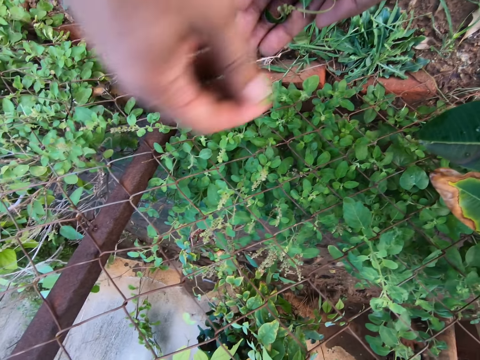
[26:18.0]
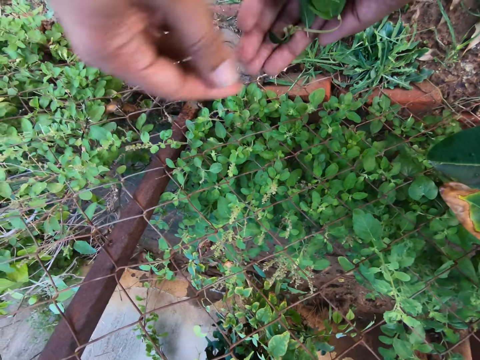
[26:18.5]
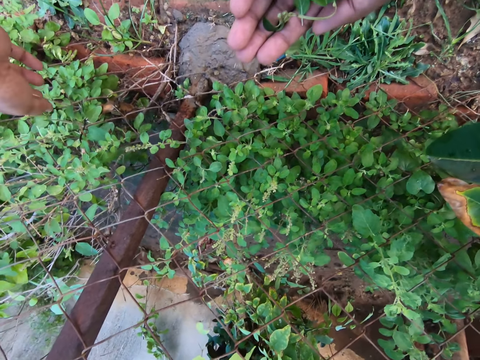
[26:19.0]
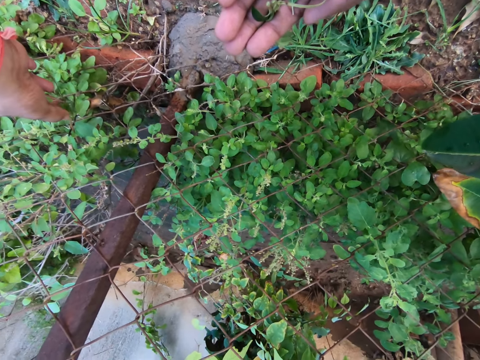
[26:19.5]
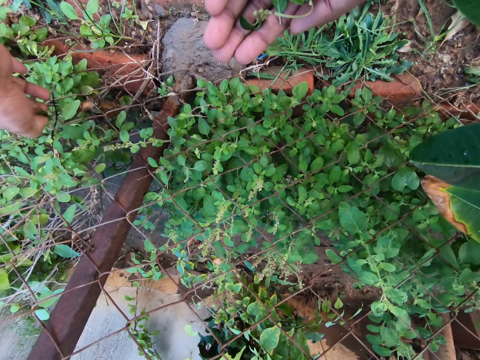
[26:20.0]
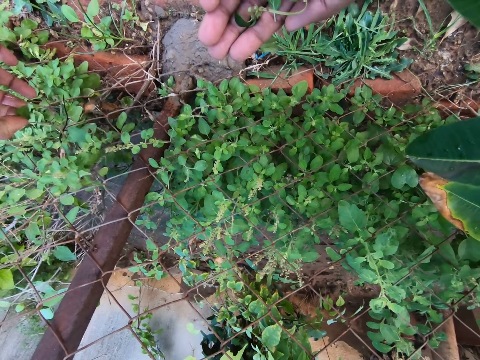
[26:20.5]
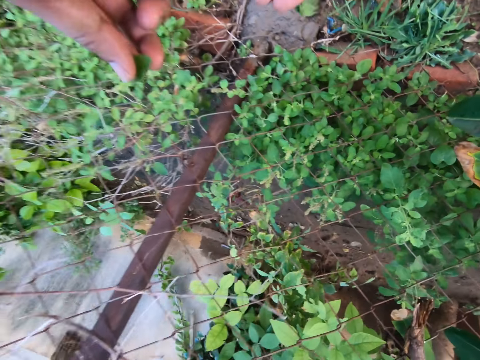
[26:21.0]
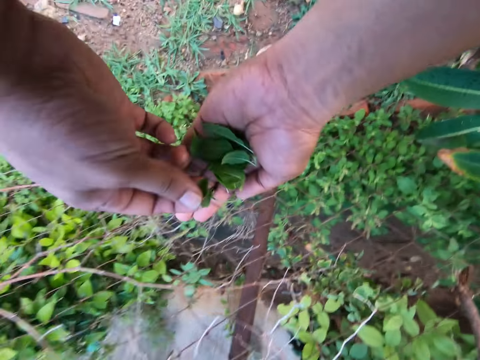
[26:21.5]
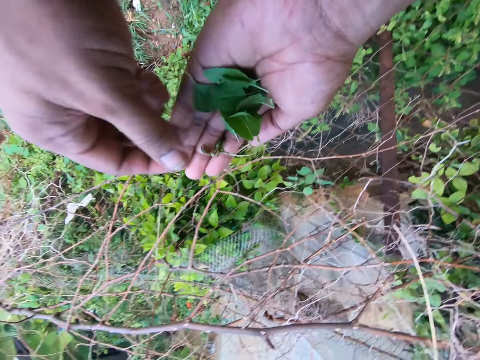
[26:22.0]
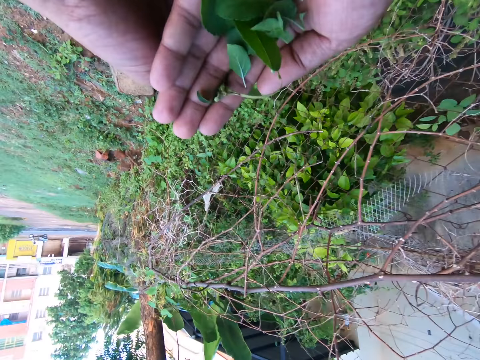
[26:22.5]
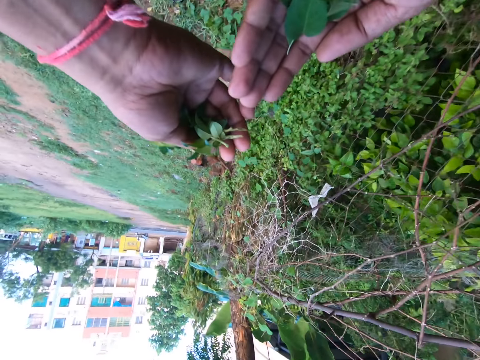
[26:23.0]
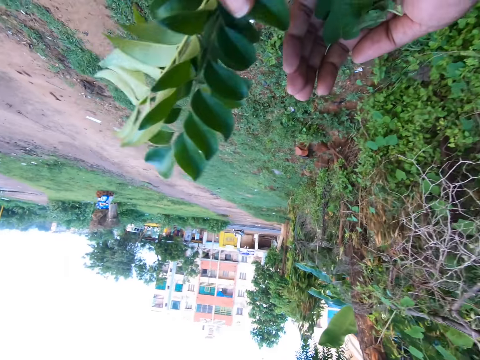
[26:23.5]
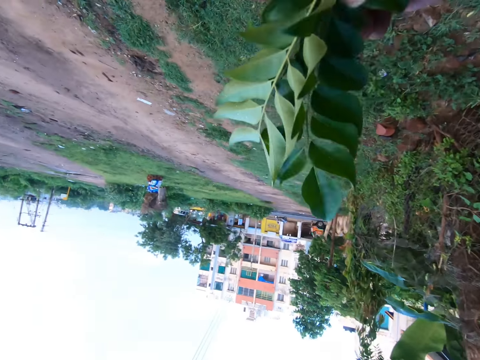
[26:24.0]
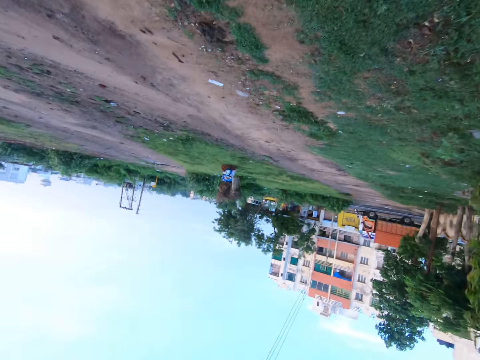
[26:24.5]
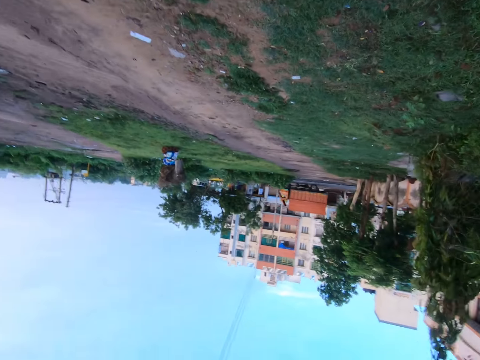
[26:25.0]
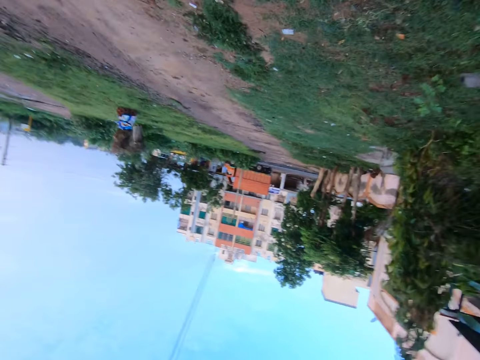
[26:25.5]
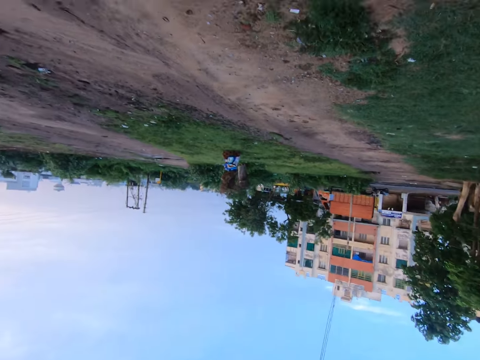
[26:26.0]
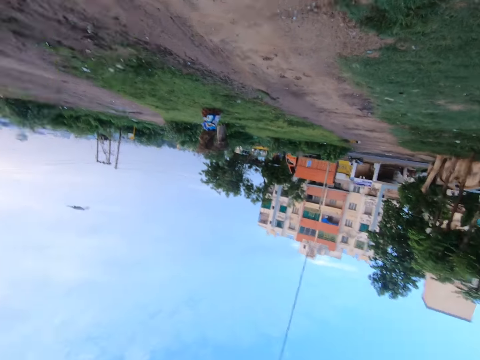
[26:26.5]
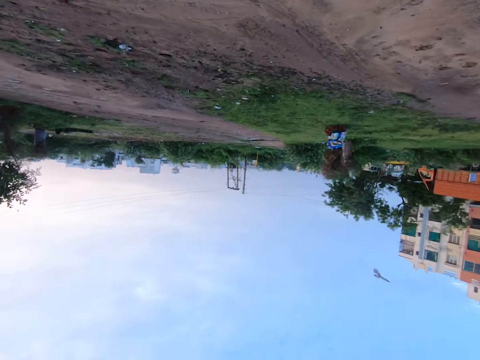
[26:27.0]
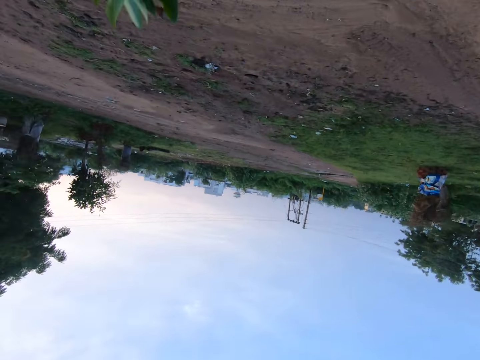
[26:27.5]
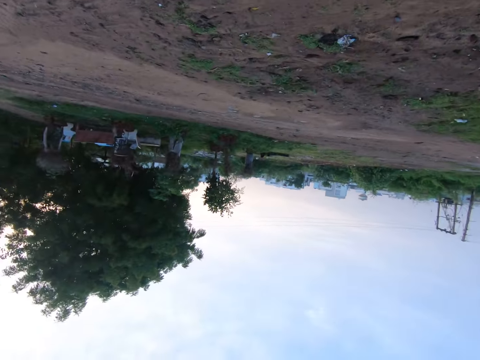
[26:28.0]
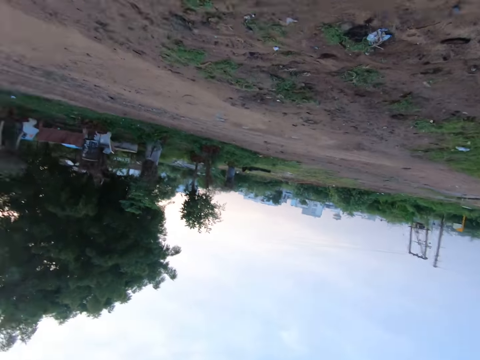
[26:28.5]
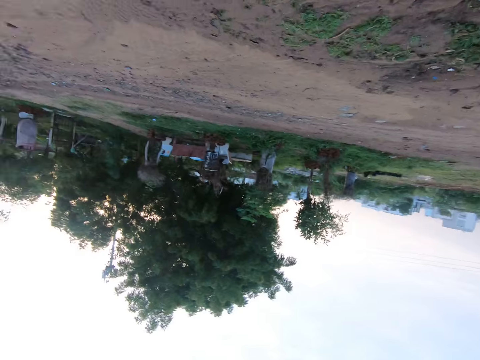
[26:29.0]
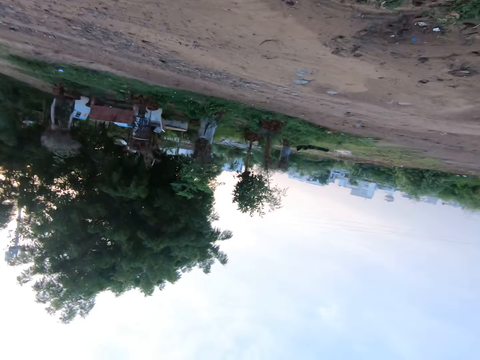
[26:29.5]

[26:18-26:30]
The camera wearer puts the leaves on the hand. They pick the leaves with the hand. They put the leaves on the hand. They move the hand. They hold the leaves with hands. They walk on the pathway.

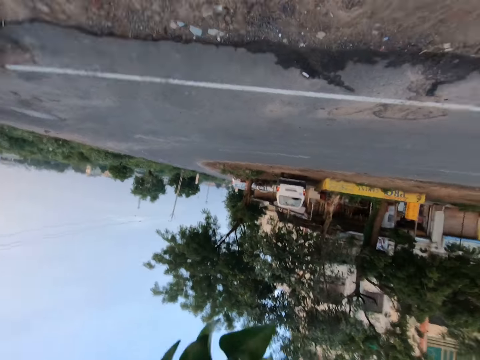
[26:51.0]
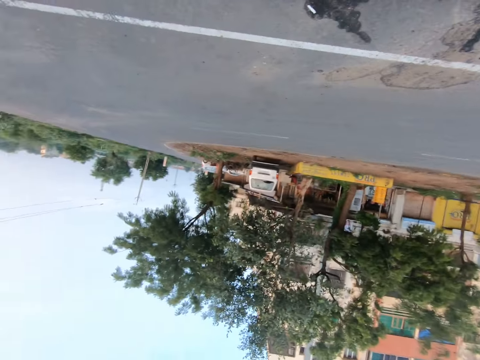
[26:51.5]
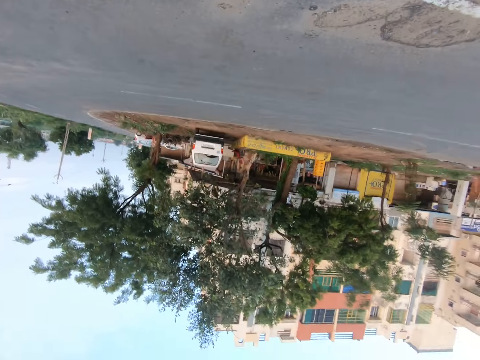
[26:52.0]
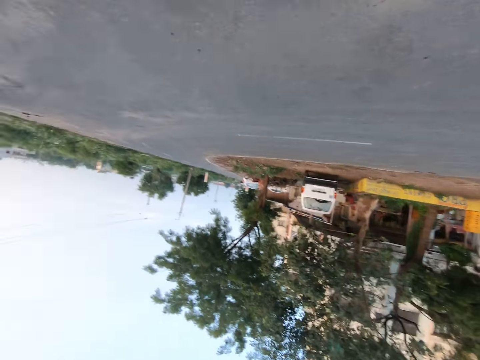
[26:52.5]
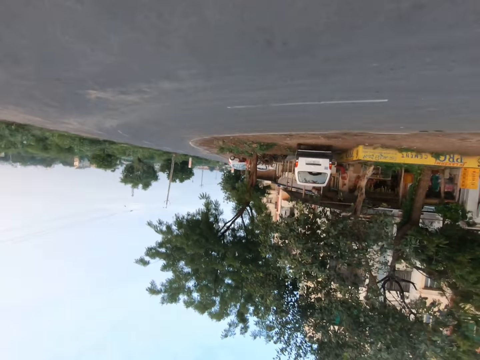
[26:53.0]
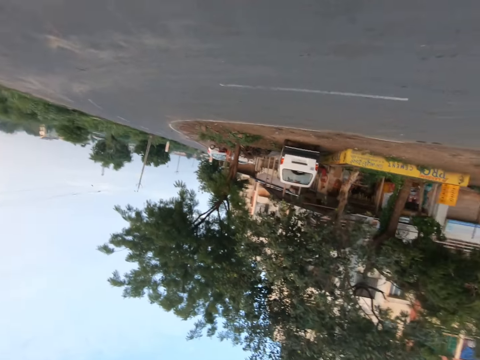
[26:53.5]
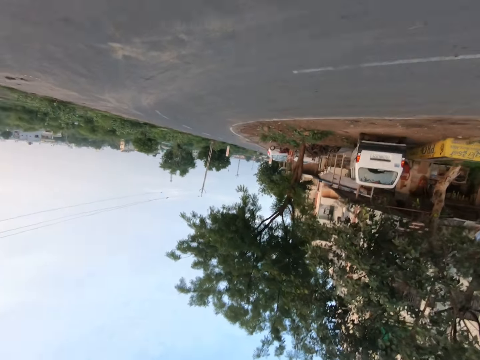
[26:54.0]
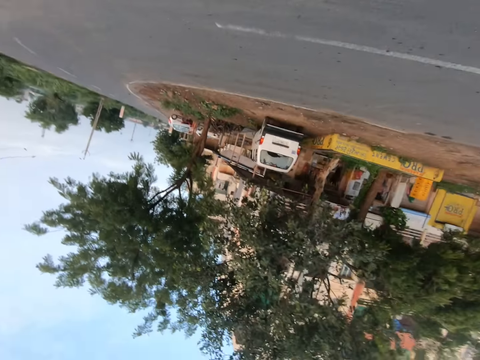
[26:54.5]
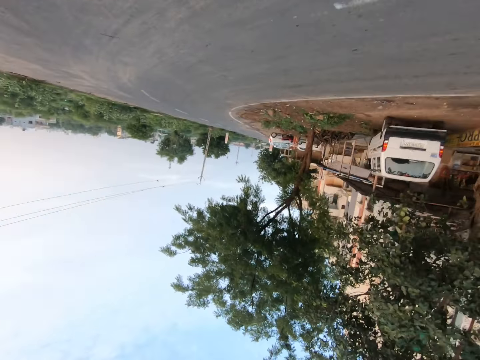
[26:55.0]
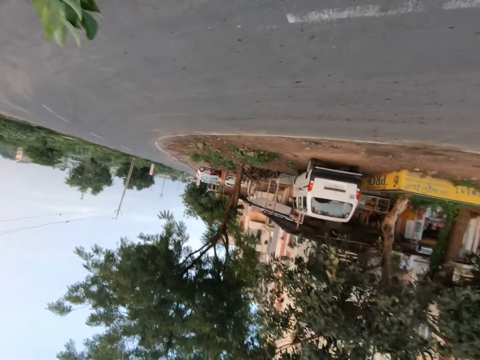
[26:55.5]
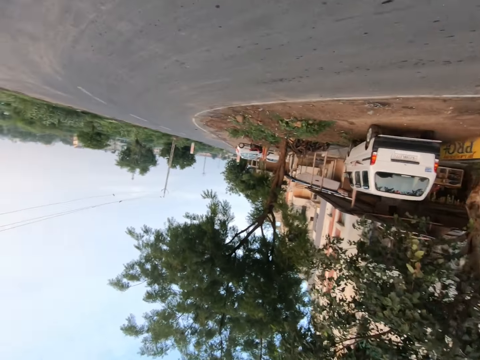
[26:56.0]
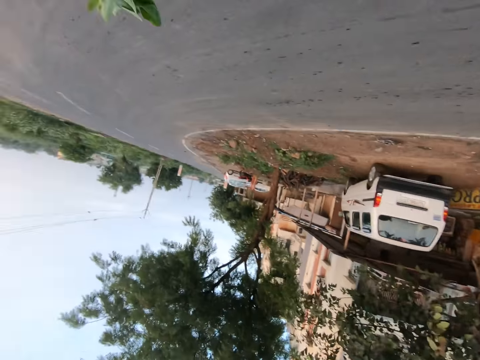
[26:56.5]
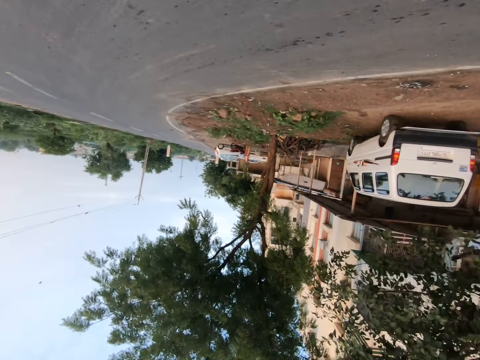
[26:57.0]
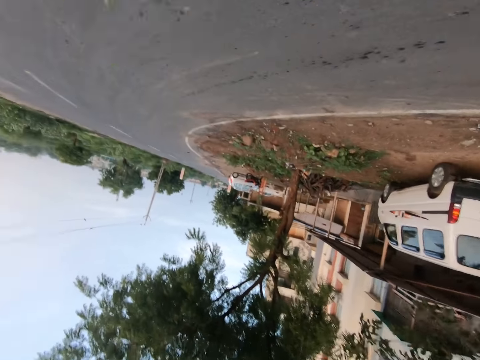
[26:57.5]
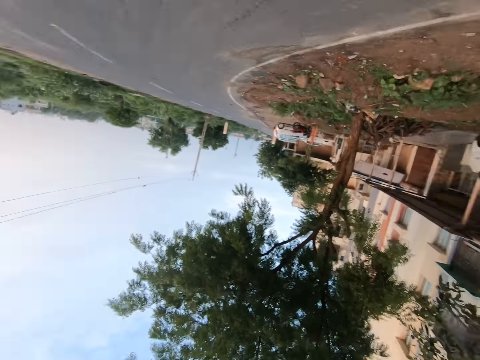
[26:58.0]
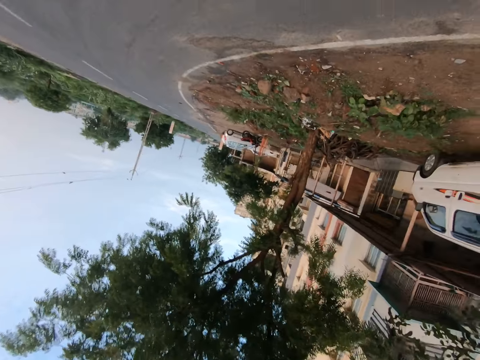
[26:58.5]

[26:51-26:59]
The camera wearer walks on the tarmac road.

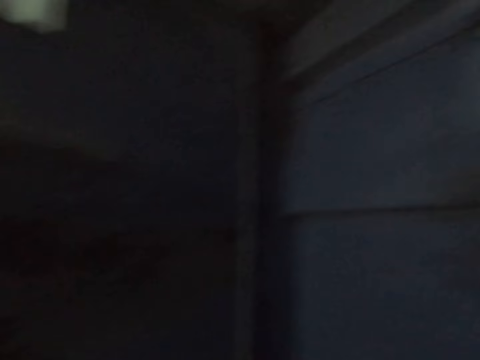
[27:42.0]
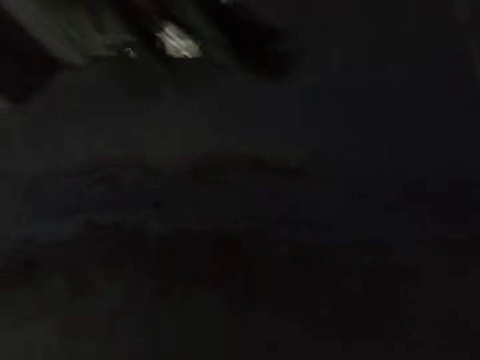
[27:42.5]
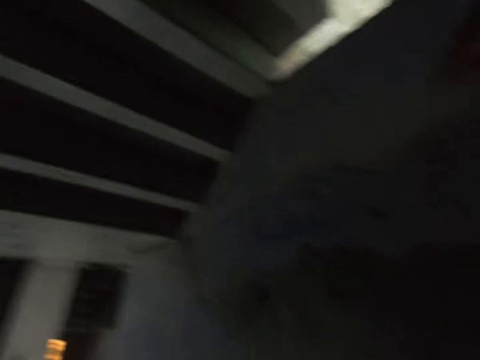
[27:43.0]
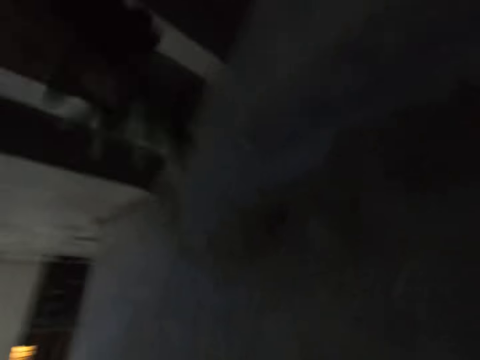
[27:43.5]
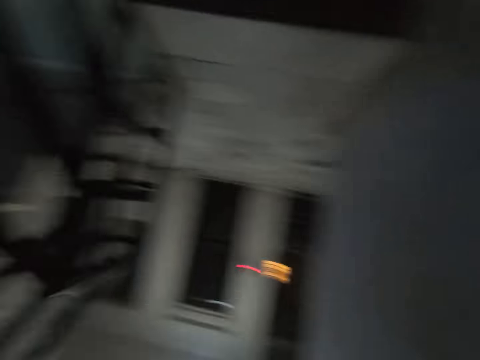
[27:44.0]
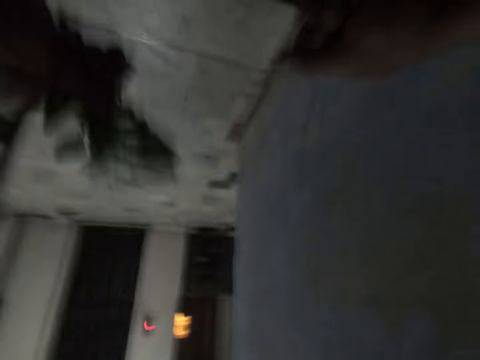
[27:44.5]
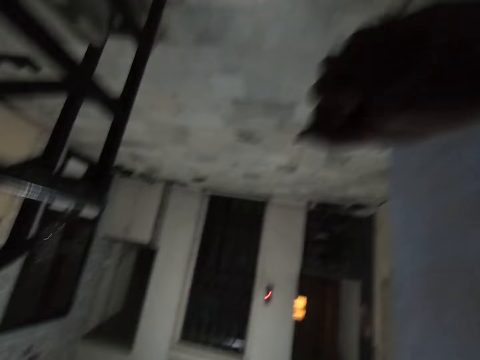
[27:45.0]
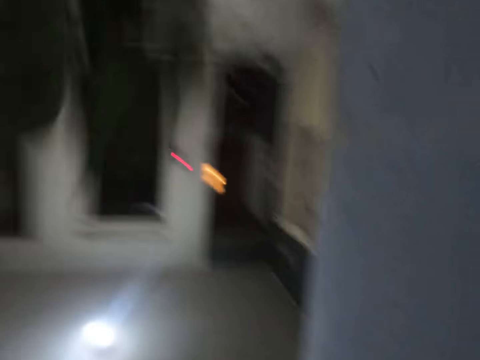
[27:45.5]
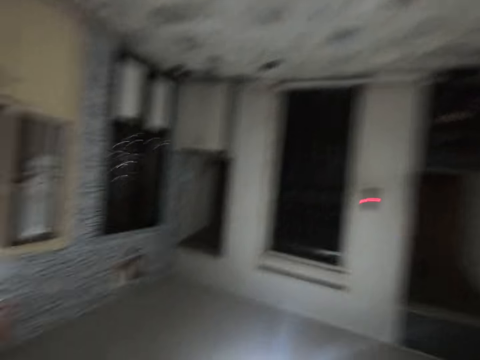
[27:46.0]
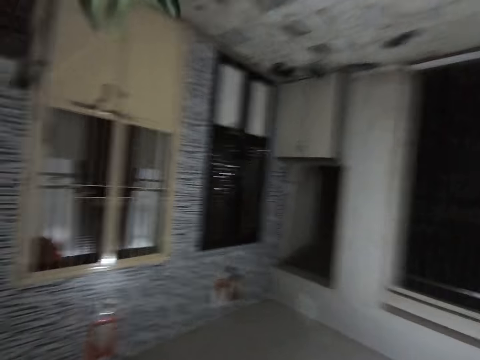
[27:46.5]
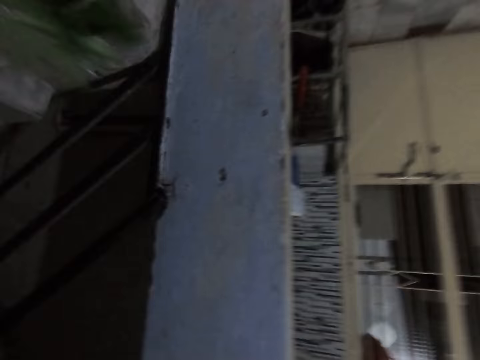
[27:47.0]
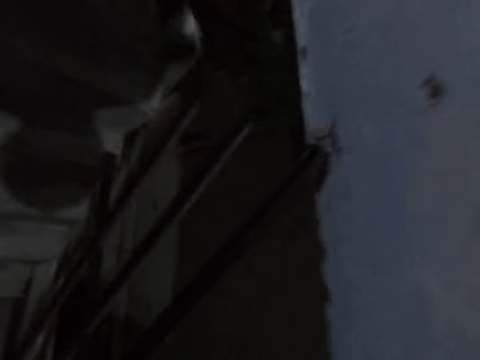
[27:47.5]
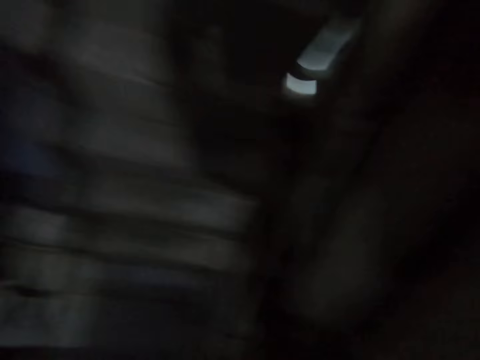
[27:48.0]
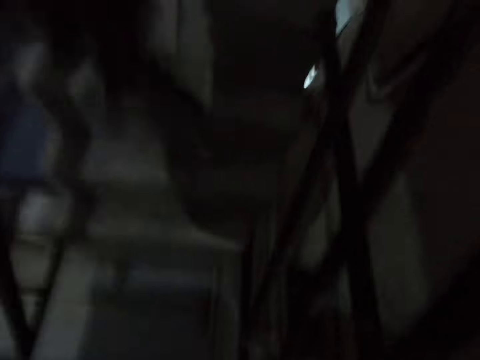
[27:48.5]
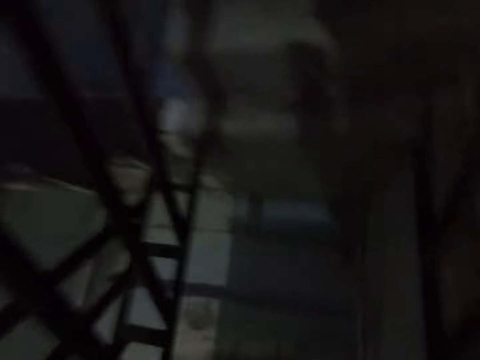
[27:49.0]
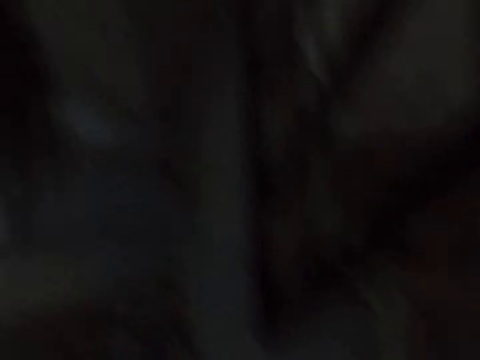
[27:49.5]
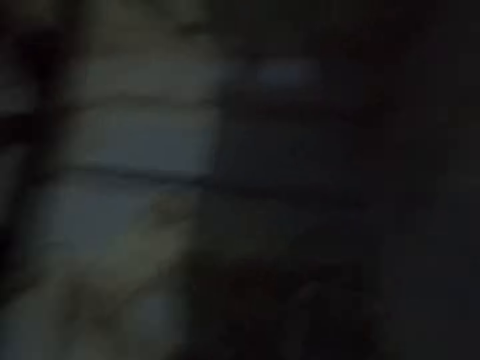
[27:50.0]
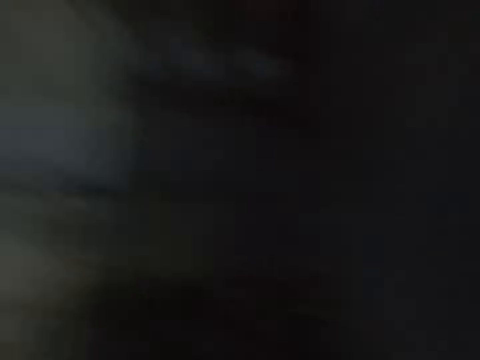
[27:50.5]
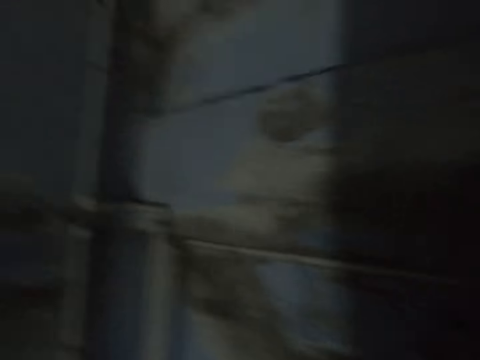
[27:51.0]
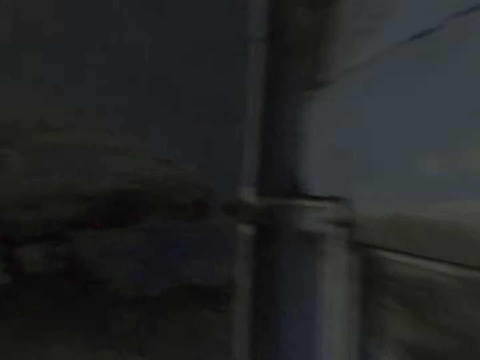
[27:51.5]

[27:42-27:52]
The camera wearer holds a vegetable with his right hand.
